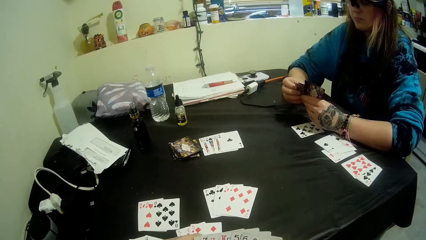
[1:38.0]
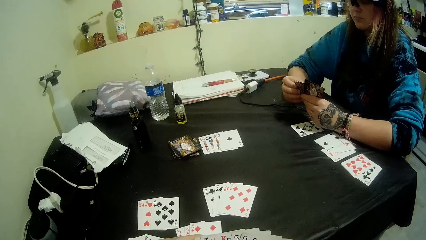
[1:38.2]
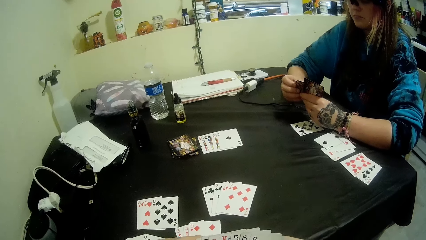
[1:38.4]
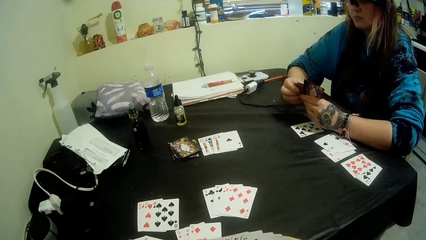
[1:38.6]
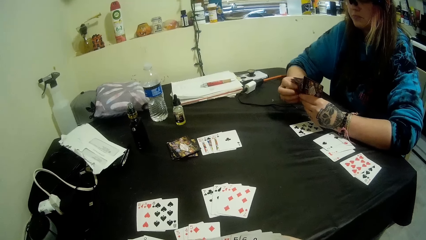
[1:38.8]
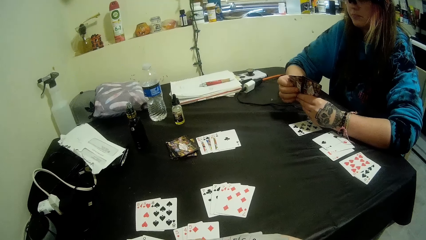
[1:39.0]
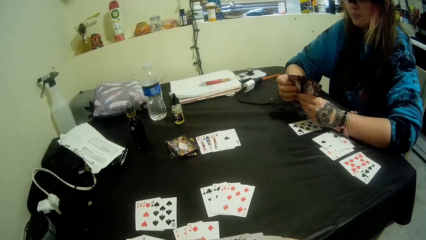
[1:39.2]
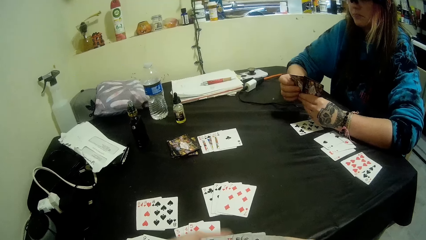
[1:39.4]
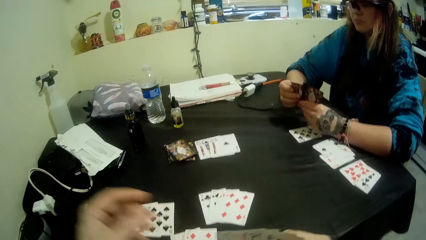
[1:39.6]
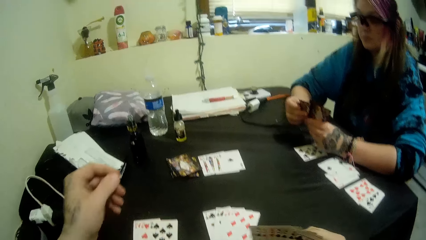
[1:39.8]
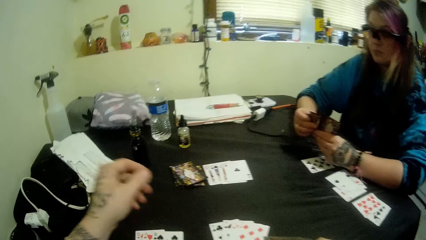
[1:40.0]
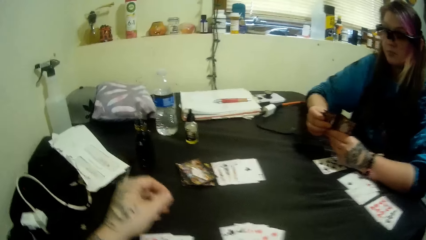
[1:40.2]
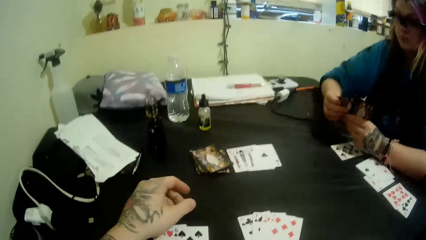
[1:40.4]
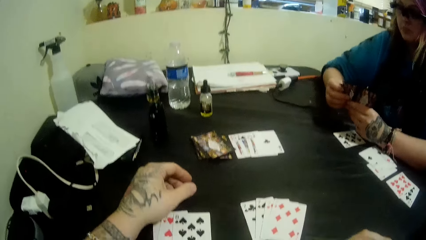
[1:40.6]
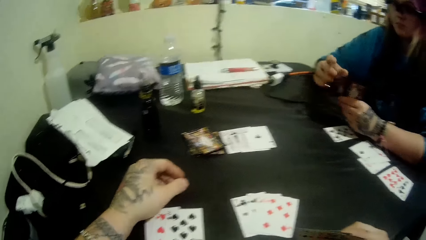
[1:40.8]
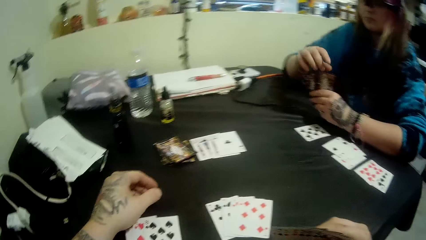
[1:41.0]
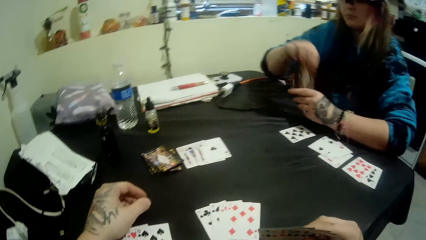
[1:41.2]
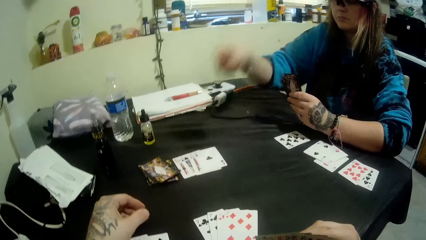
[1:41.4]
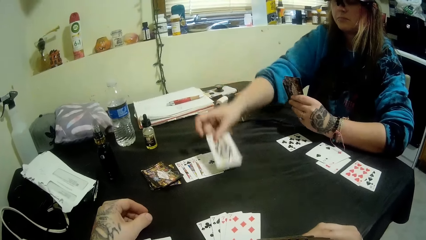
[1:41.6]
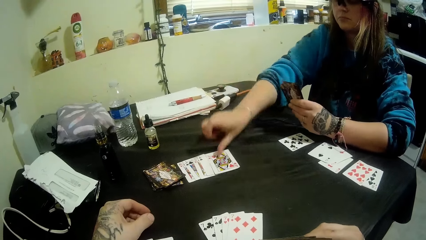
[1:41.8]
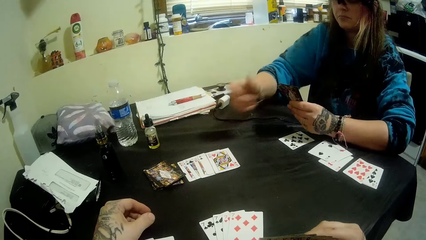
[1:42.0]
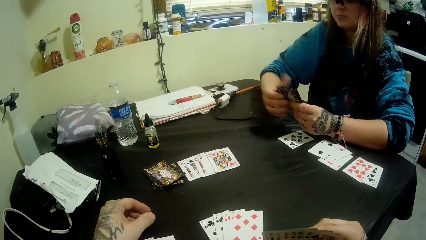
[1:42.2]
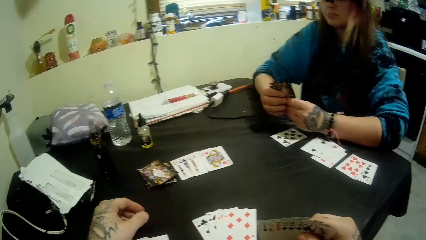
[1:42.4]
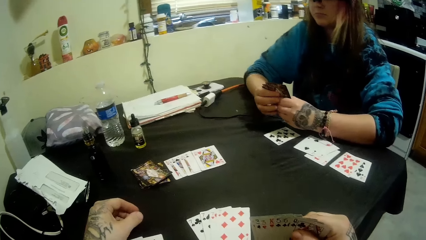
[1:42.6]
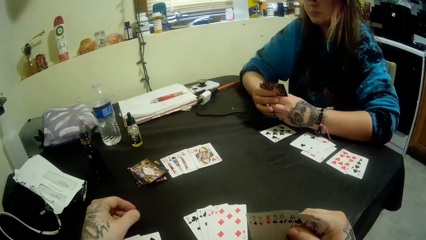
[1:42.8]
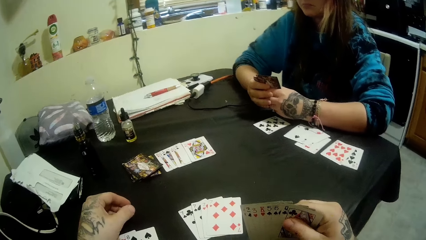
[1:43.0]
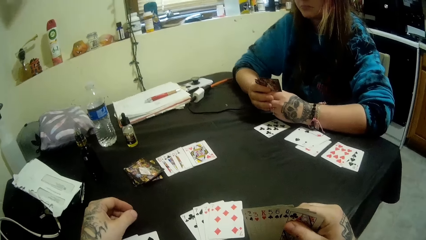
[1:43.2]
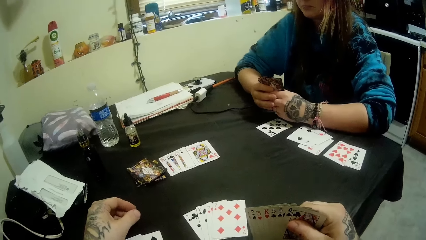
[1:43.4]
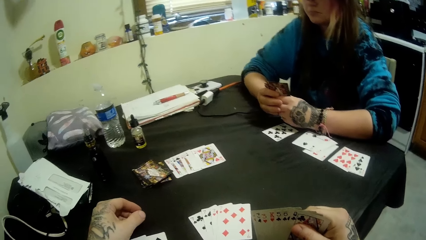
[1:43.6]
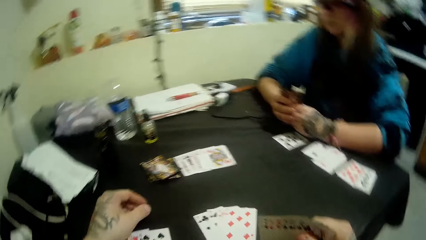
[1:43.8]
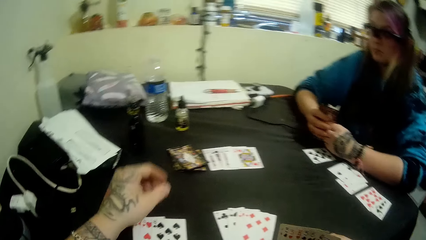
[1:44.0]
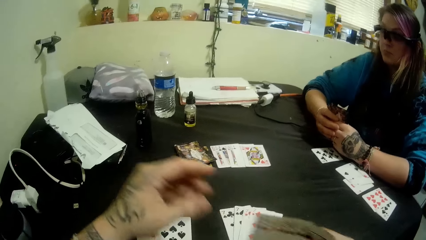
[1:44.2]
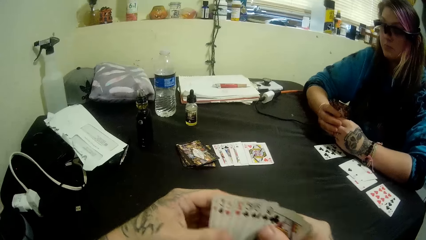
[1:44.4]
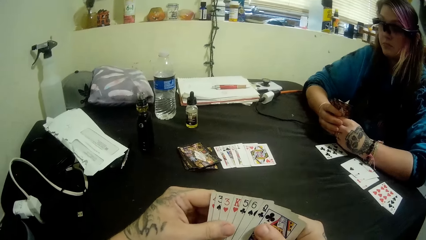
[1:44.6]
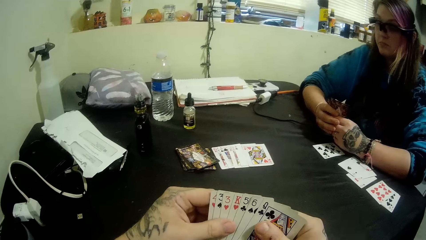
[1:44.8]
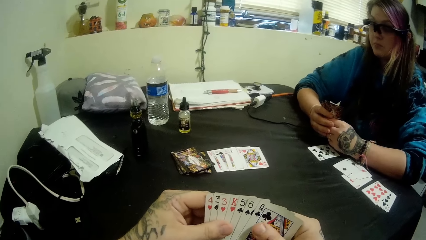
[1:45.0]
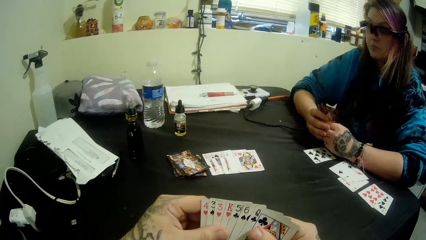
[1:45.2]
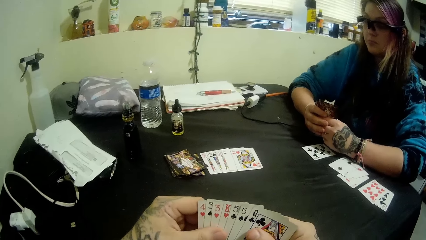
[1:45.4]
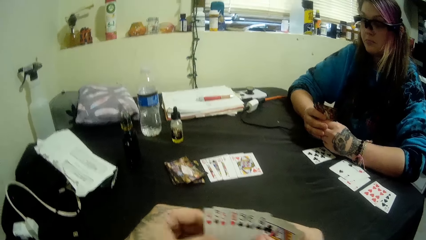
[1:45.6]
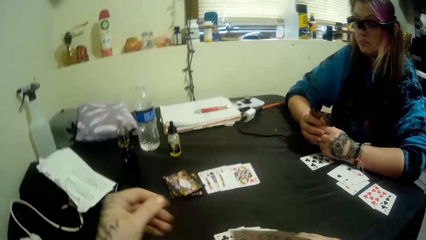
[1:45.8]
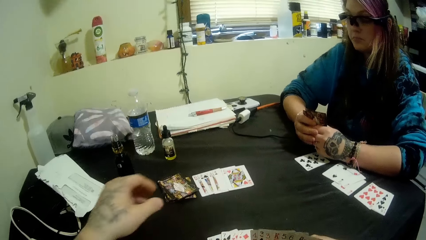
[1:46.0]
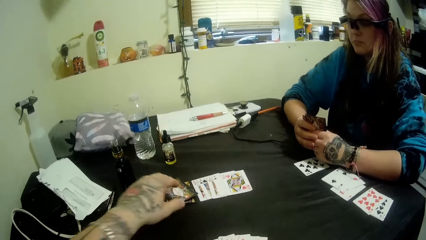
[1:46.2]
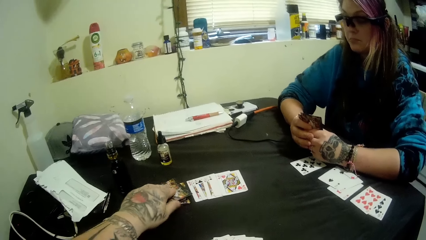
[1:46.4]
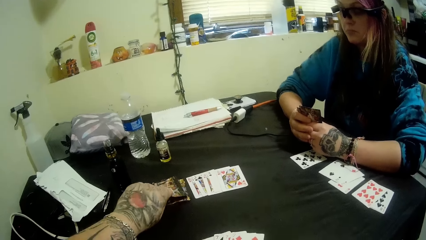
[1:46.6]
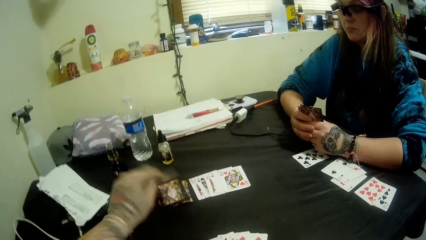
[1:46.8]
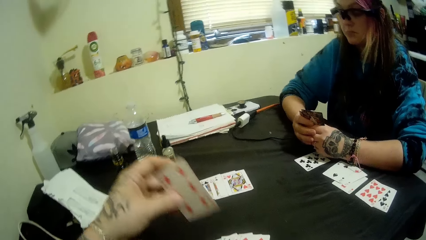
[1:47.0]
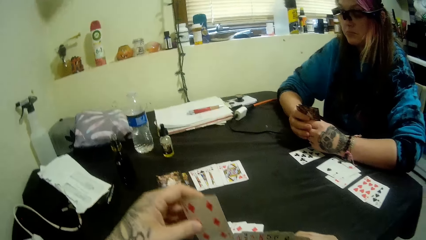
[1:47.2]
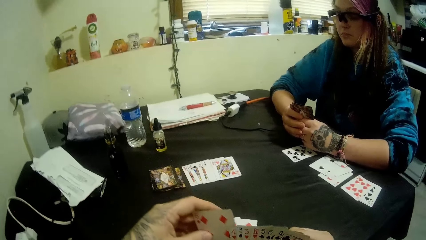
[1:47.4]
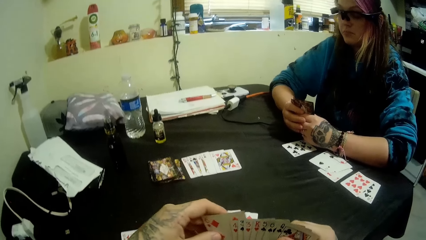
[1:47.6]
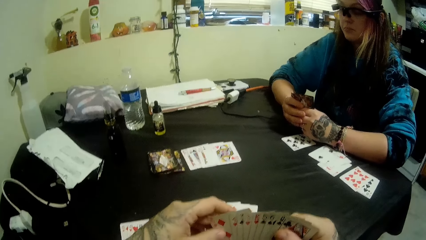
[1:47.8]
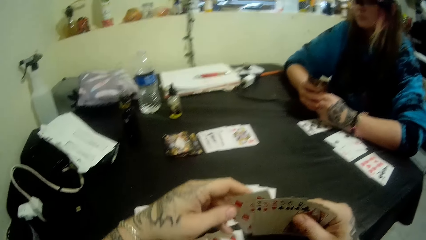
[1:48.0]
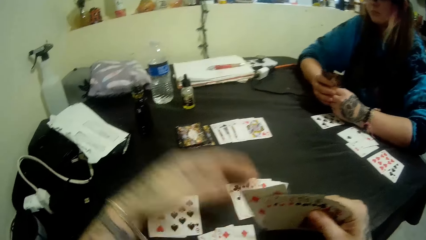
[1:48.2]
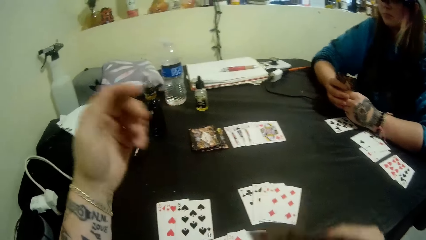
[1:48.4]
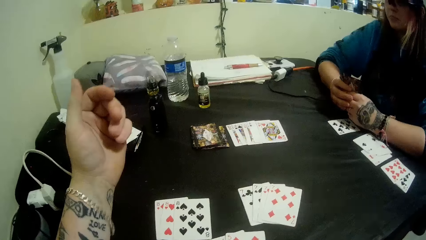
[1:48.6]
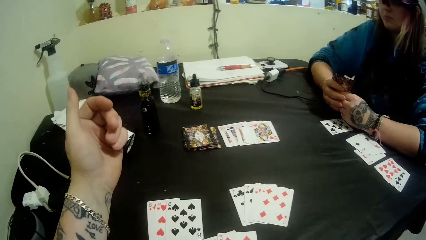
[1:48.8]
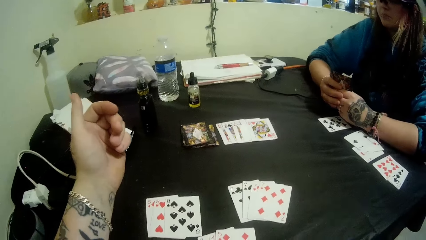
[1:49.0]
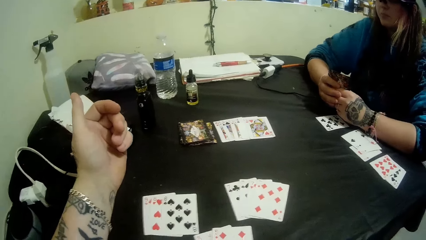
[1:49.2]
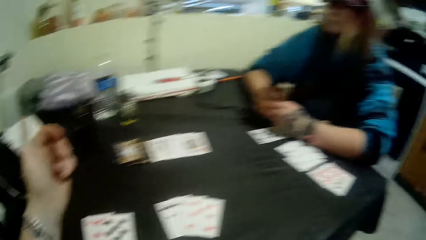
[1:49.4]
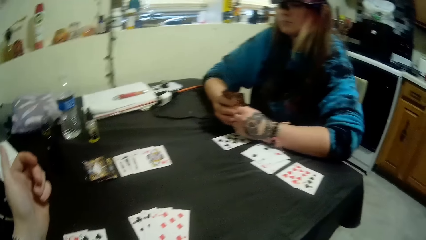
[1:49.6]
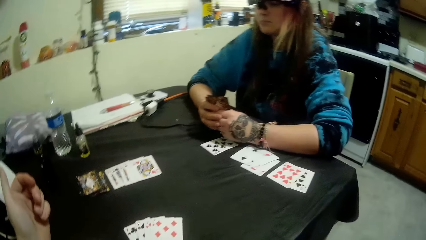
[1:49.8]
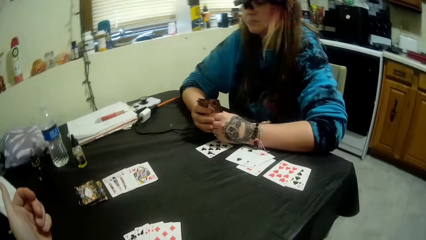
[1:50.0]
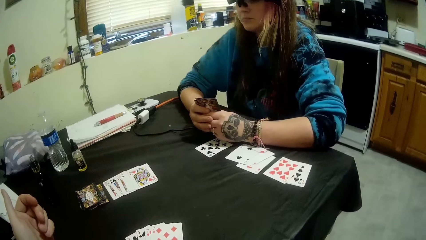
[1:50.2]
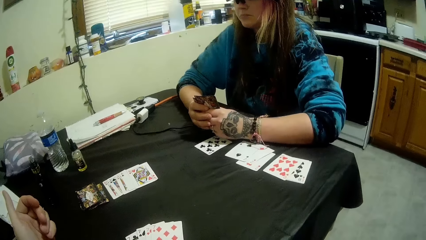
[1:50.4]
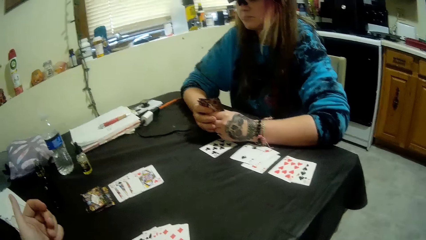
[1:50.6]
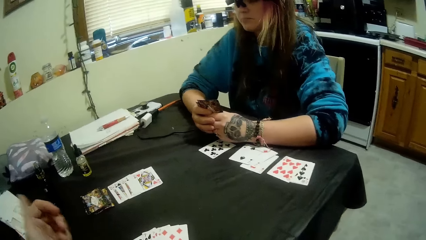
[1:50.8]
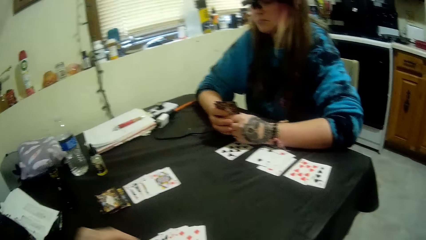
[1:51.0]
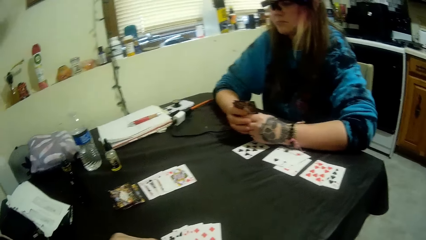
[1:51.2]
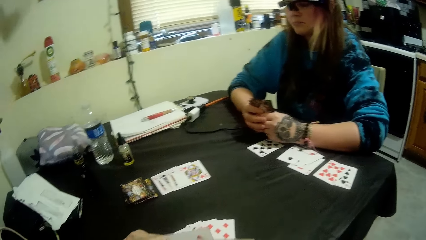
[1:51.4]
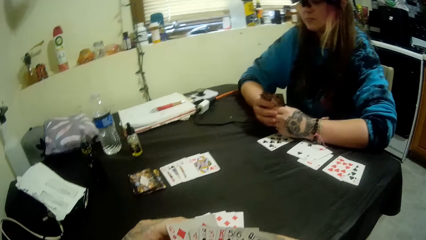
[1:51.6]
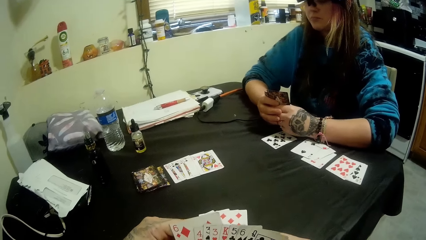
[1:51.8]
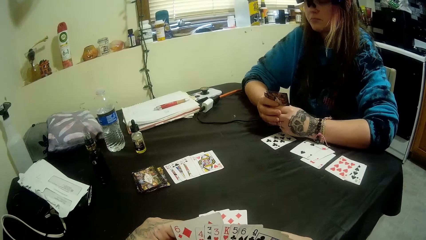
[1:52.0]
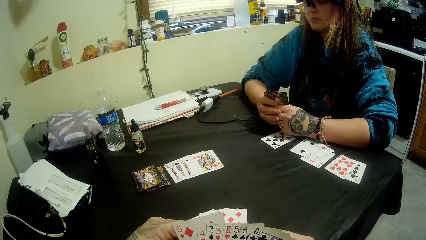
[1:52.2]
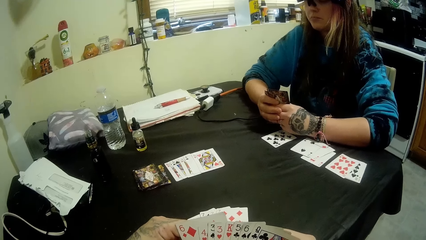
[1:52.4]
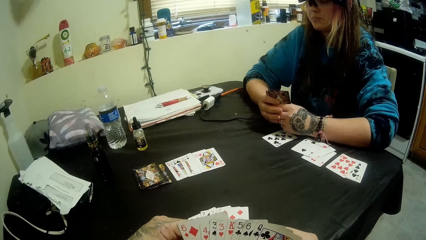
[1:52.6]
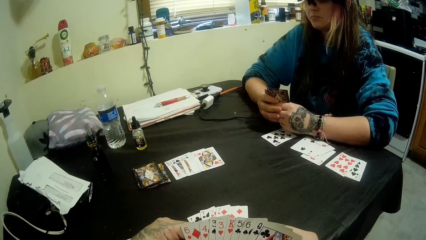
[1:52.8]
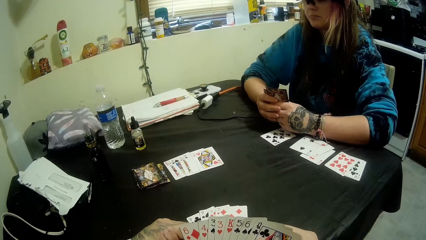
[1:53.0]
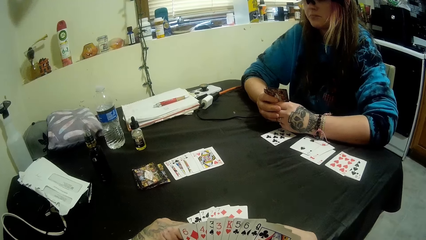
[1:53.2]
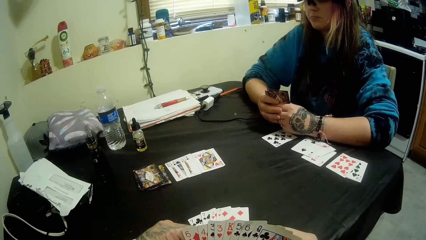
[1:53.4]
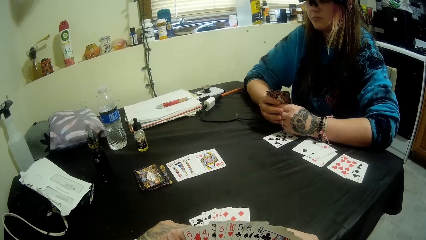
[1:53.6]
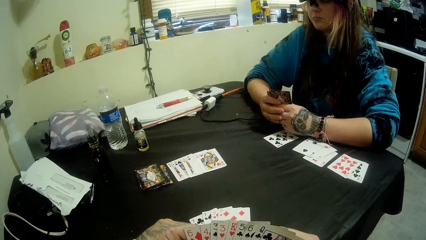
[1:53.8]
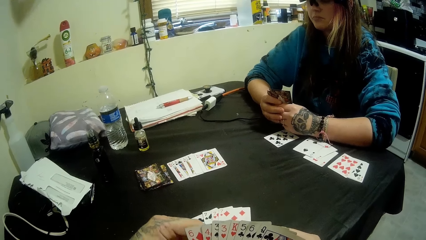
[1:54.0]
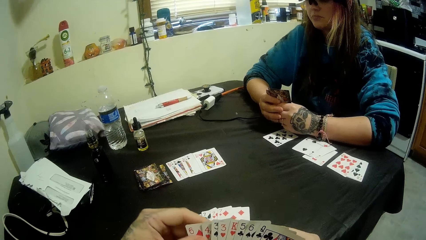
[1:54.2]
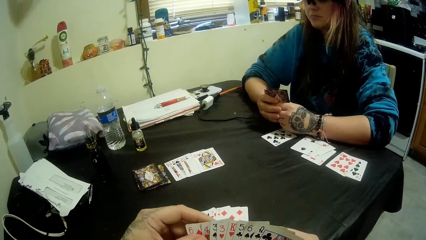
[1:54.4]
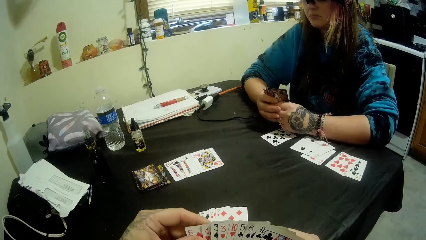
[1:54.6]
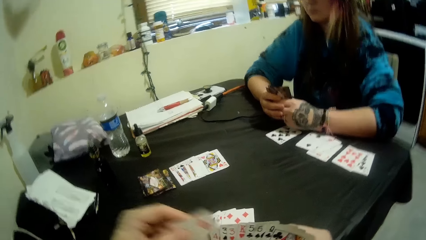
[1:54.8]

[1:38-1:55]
The camera wearer moves a hand. A woman picks a card. She plays the card to the center of the table. She holds the cards. The camera wearer holds the cards. He removes the hand from the card. He picks a card from the pile of cards at the center of the table with his left hand. He holds the card with the other hand, moves the hand away from the cards, moves the left hand.
